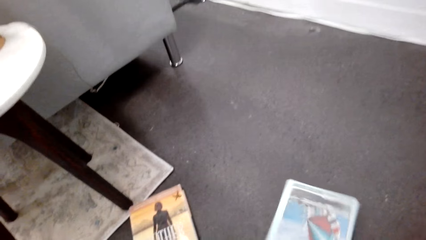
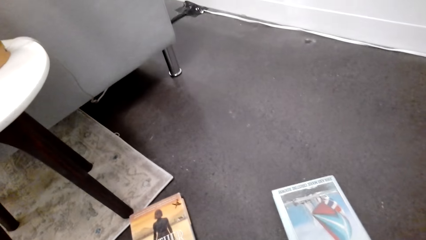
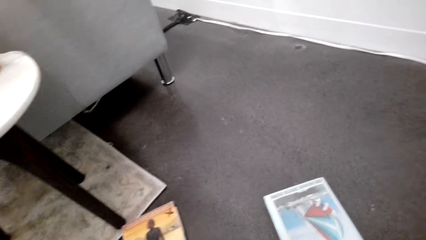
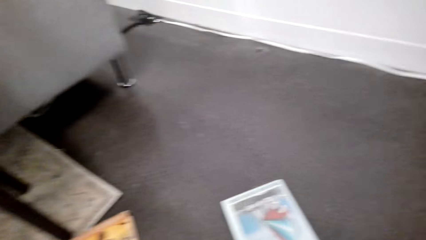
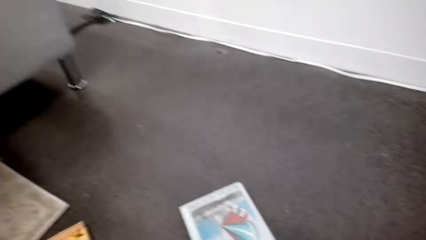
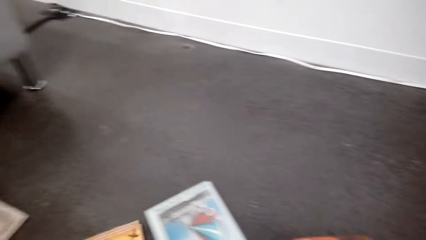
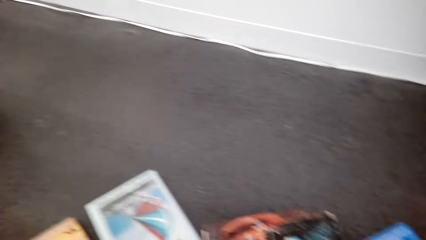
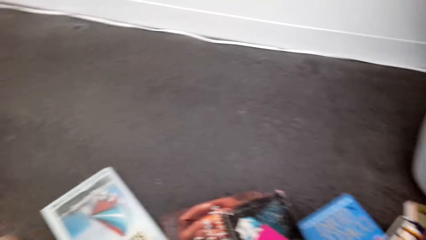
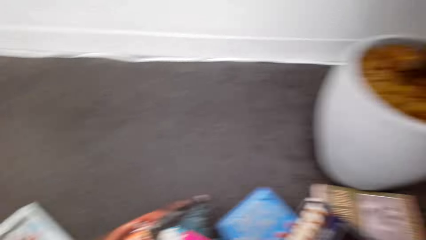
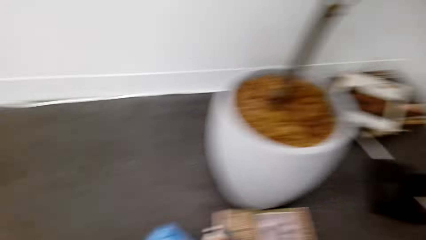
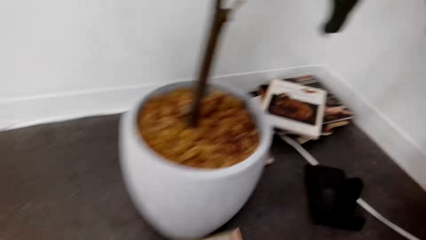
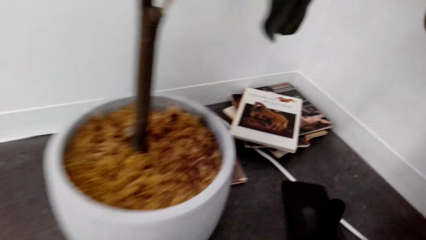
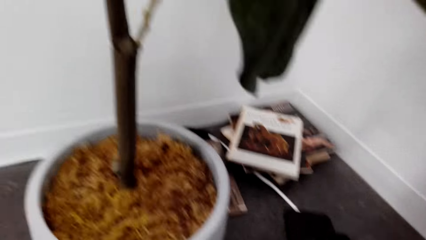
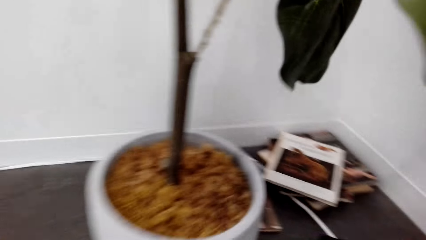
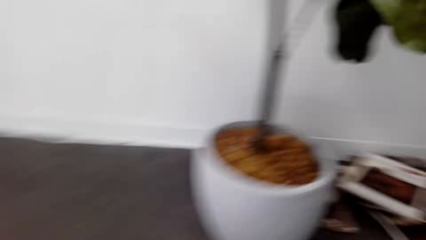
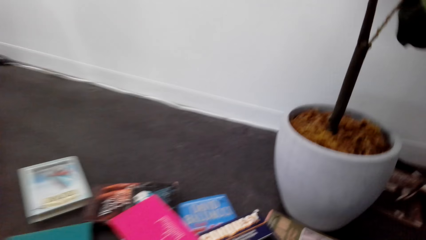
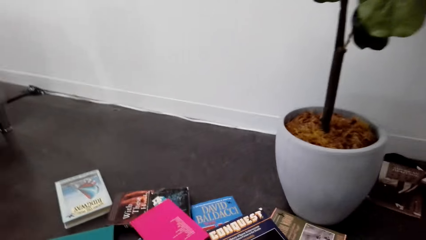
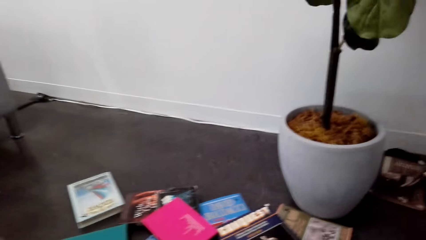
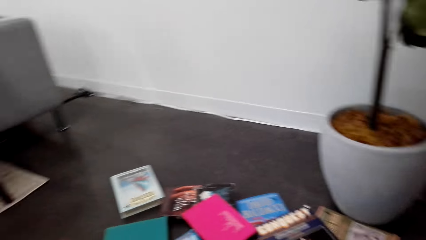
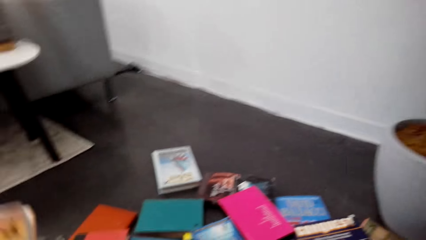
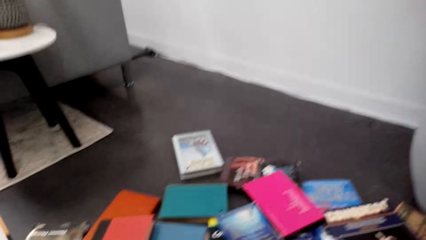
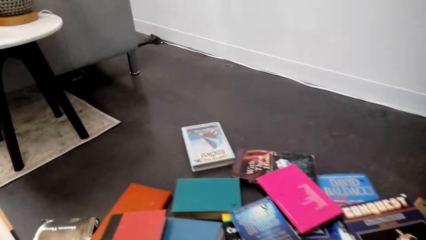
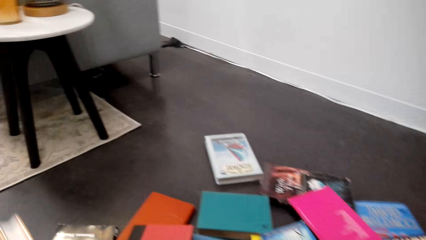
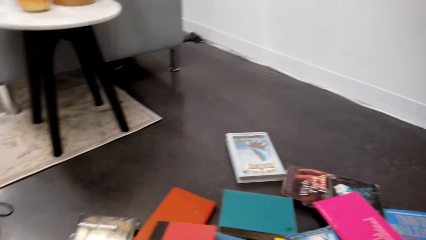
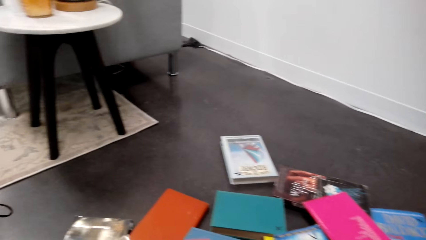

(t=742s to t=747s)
The camera wearer looks at the books on the floor. They pick the book.

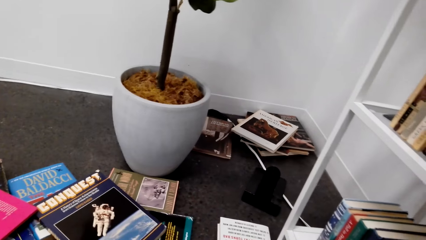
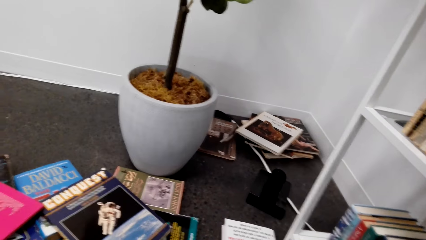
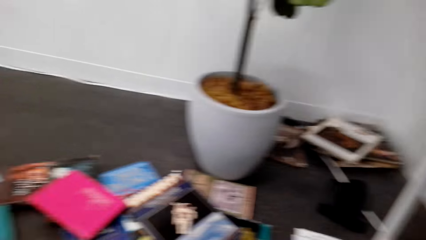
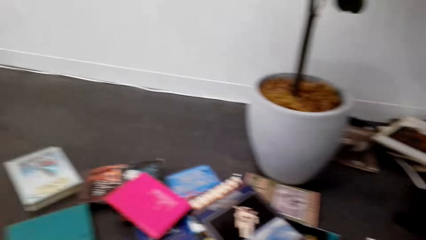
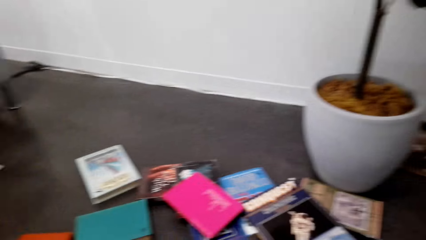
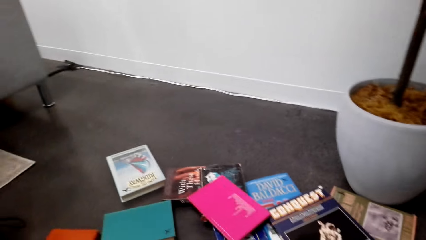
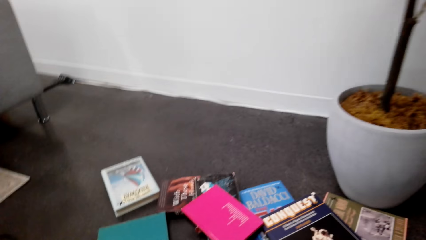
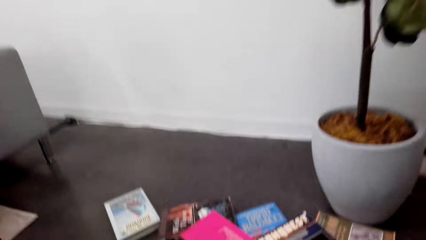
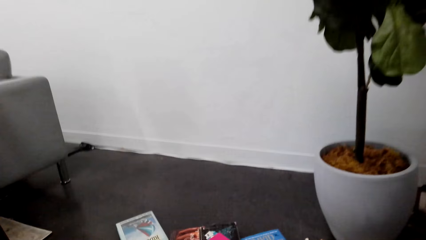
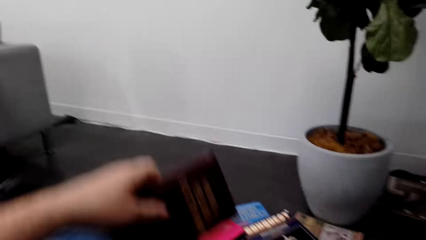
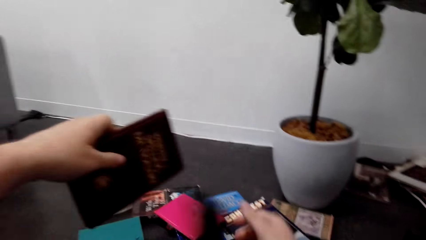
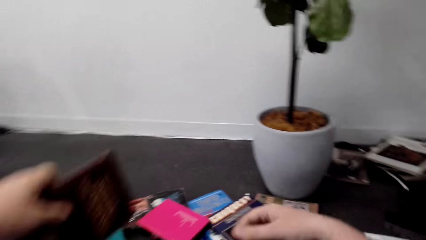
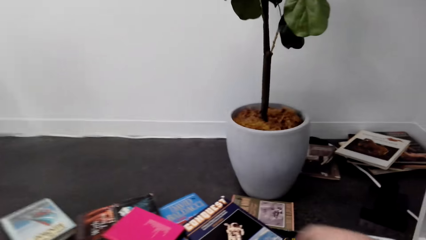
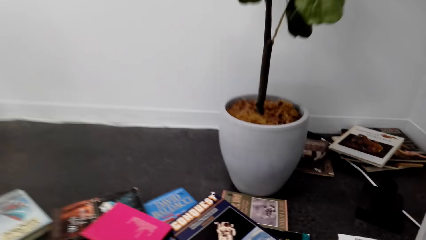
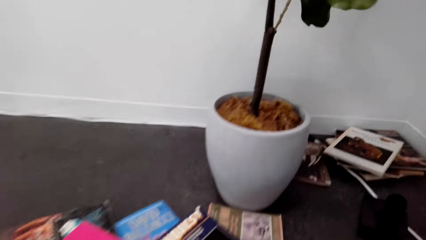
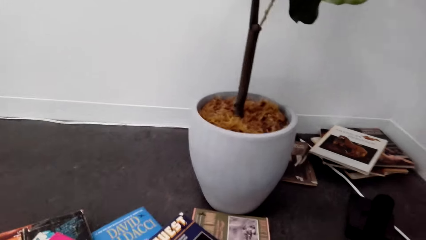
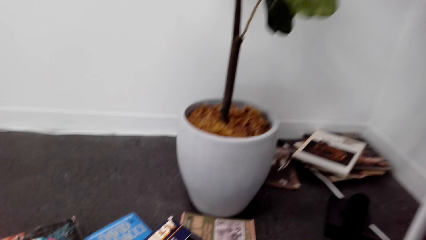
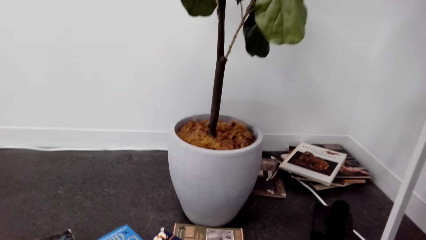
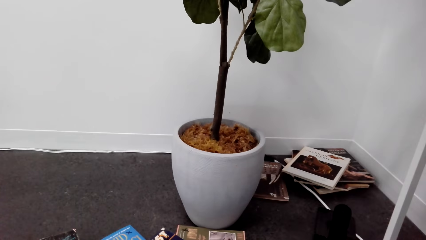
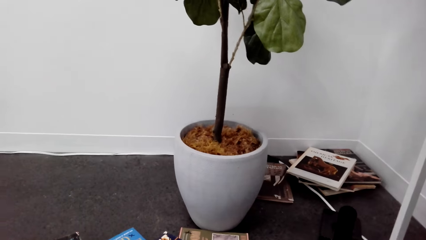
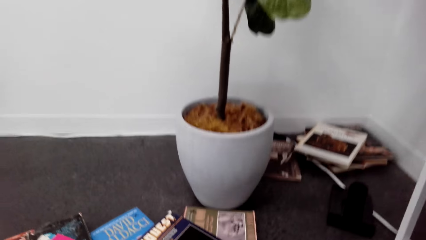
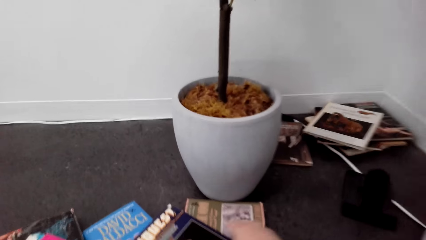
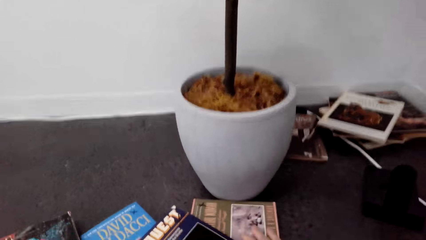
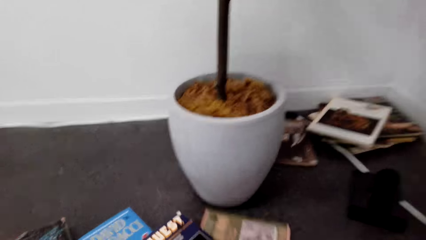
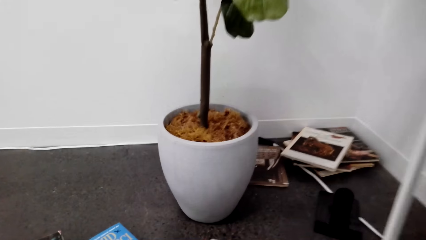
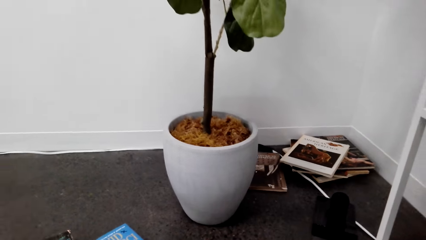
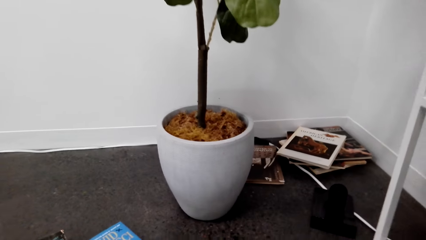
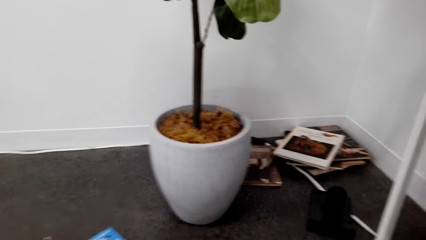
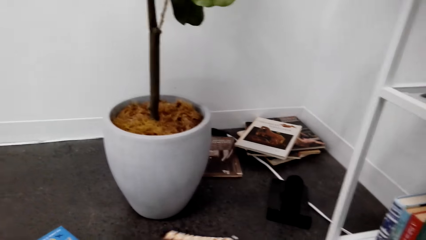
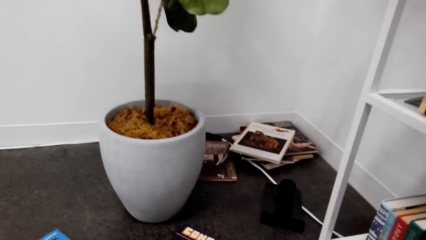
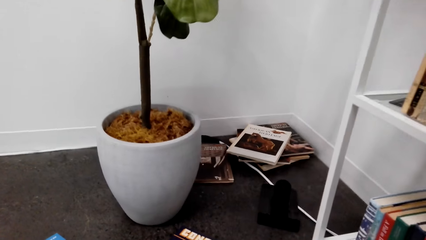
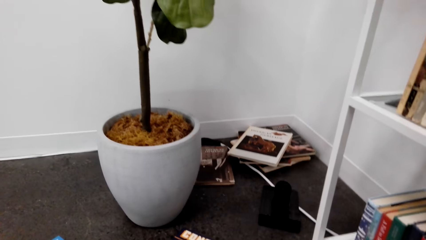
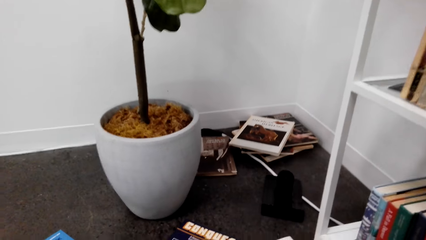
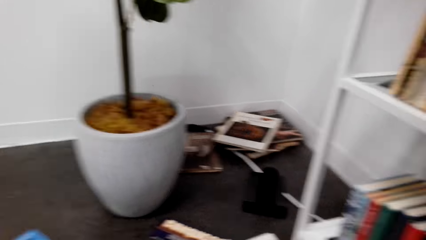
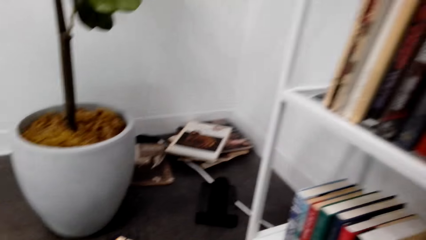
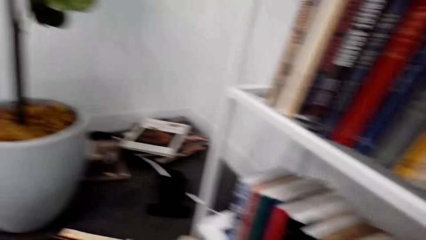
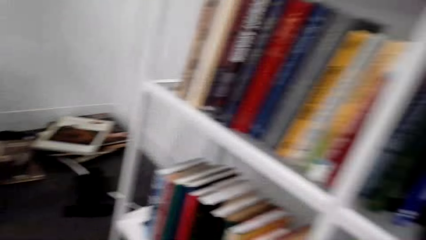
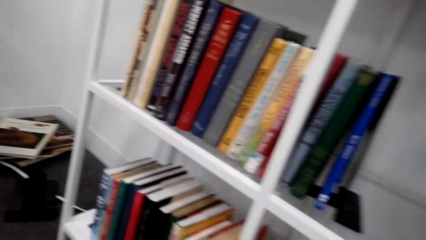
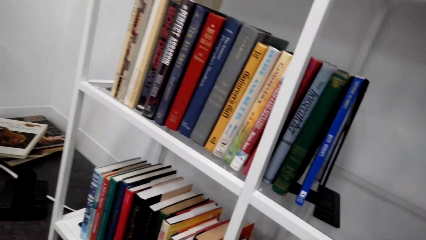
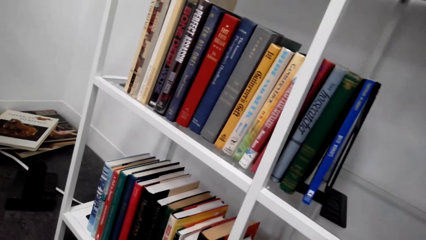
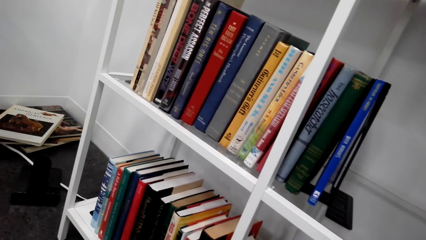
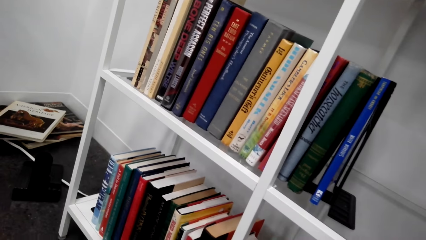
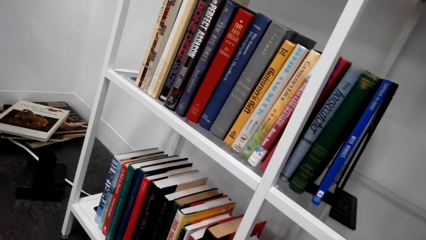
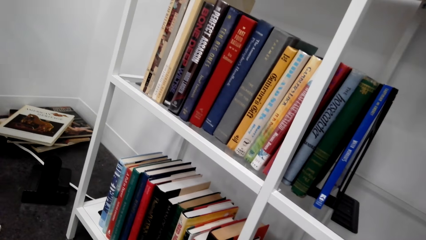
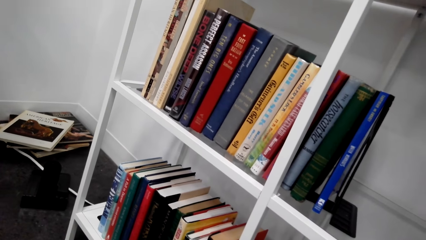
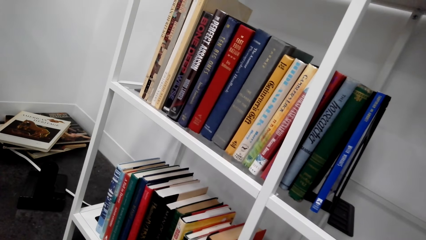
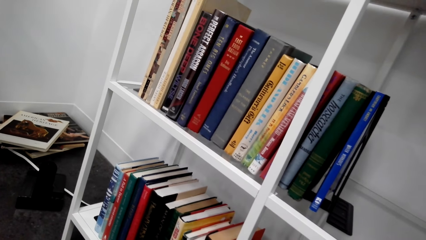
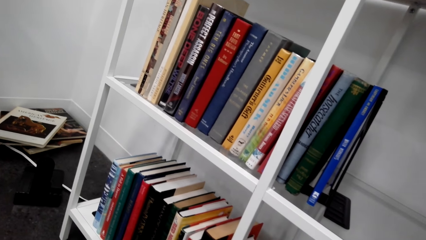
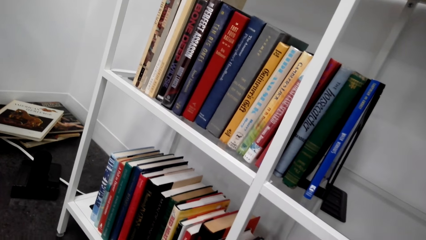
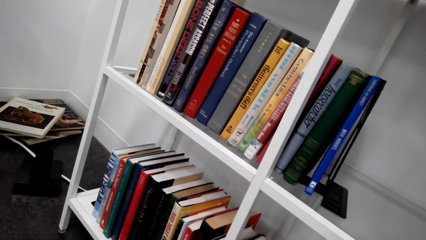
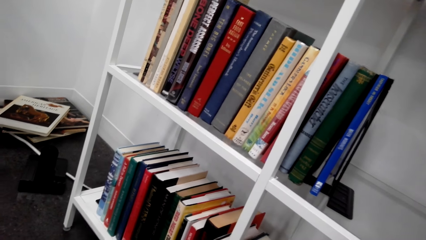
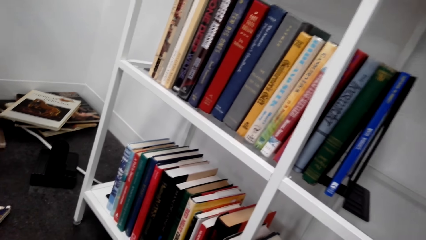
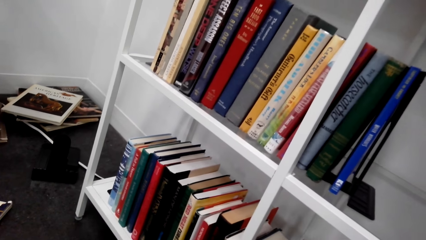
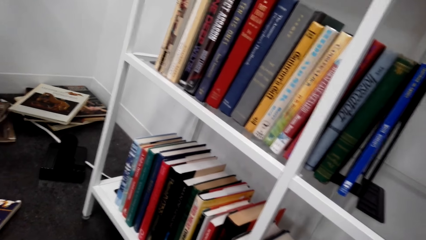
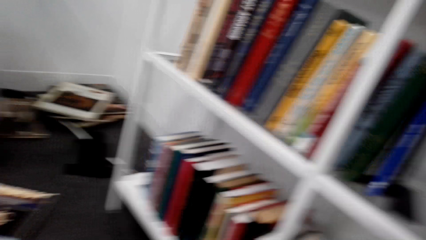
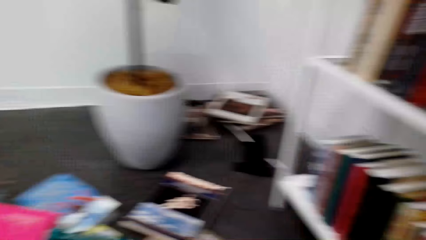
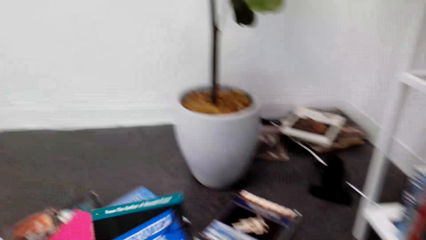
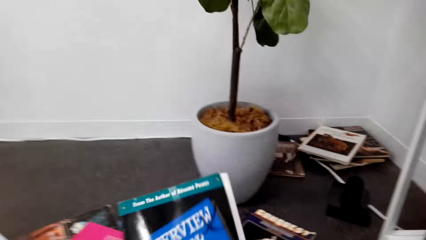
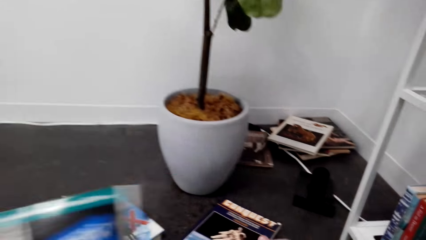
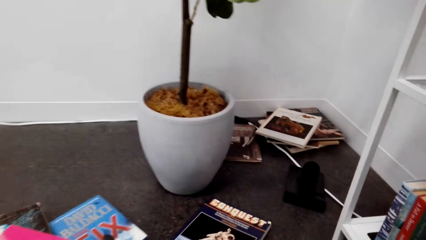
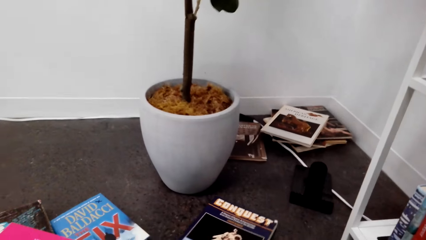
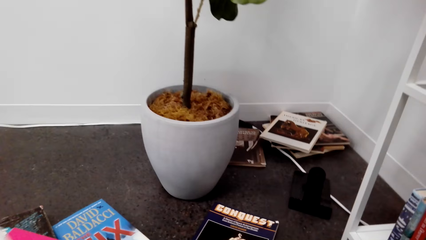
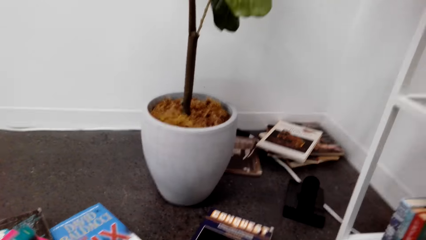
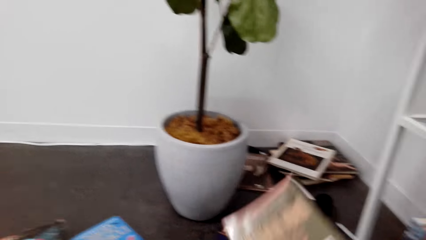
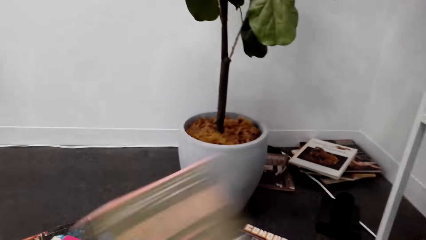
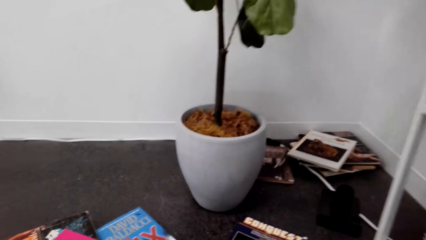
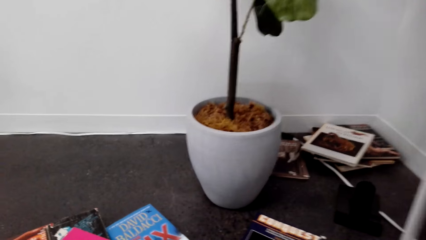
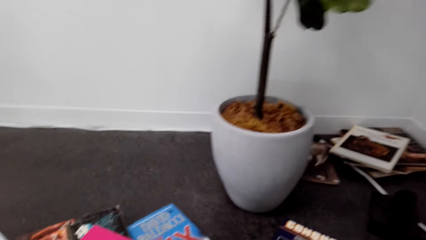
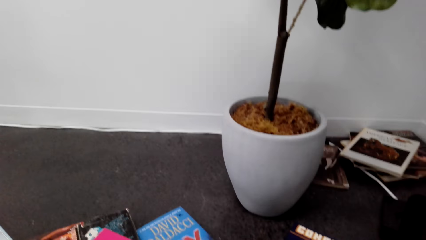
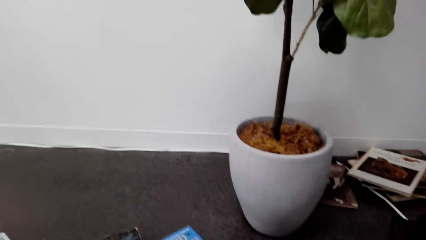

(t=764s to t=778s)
The camera wearer looks at the books on the floor. They adjust themselves. They pick the book. They look at the flower pot. They pick the book from the floor. They look at the flower pot. They look at the books on the shelf. They hold the book with the left hand. They pick the book from the floor. They look at the books on the floor. They look at the flower pot.
